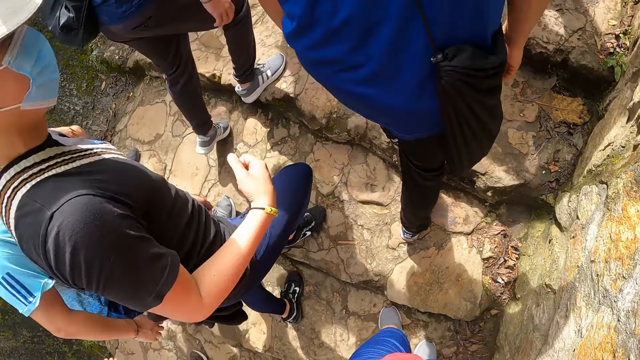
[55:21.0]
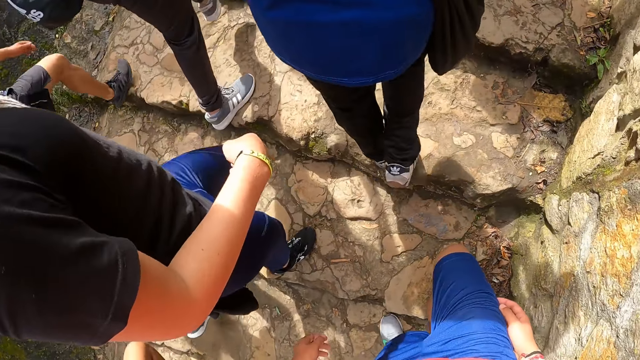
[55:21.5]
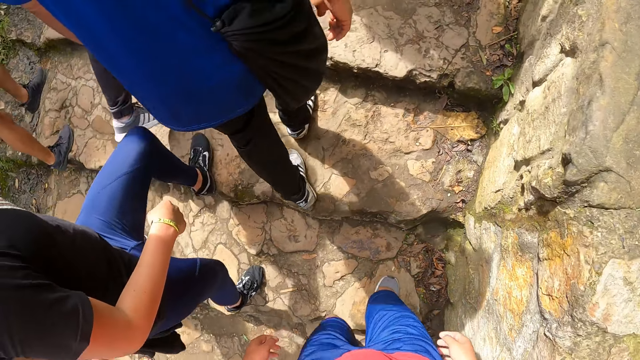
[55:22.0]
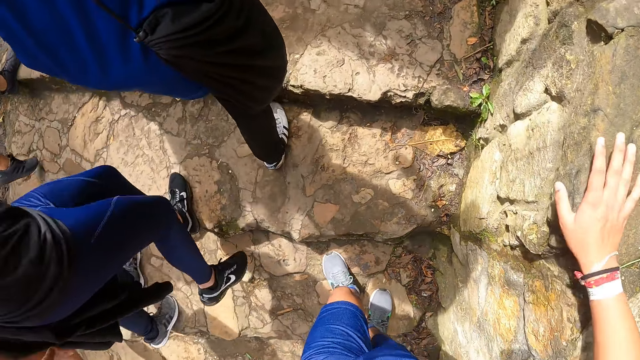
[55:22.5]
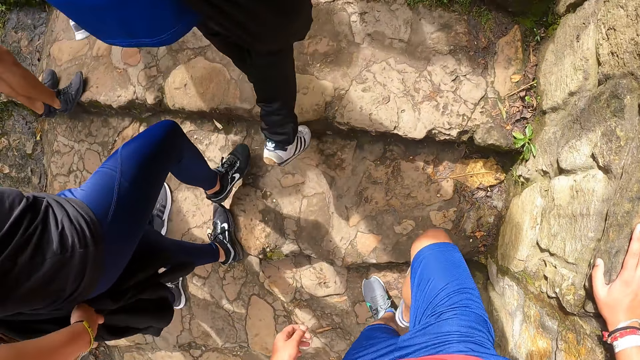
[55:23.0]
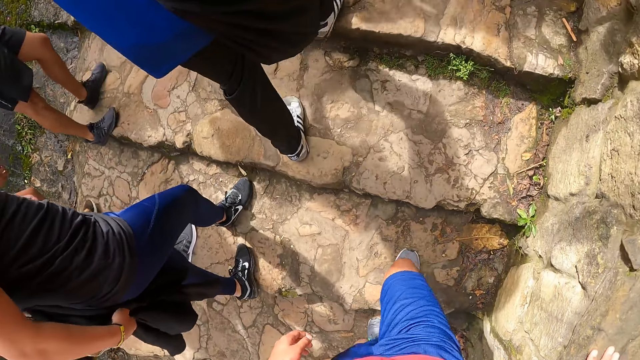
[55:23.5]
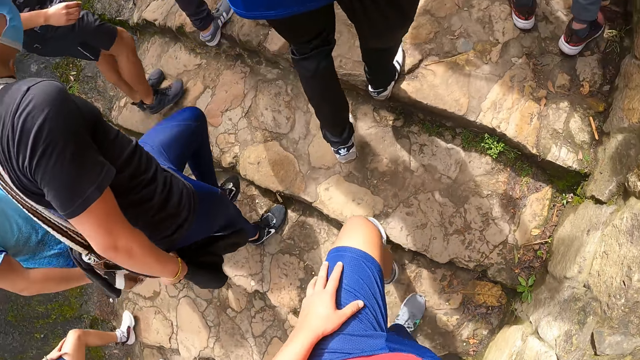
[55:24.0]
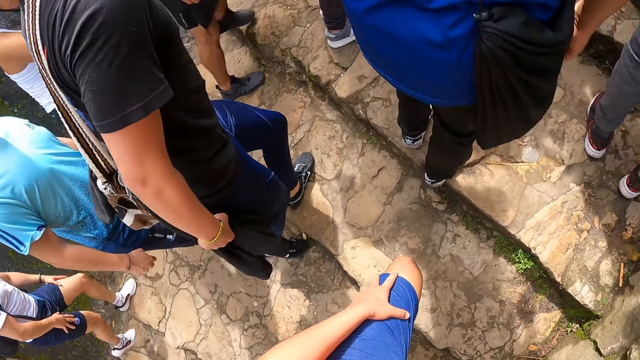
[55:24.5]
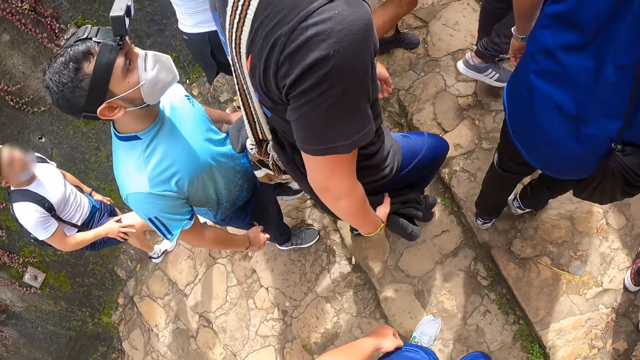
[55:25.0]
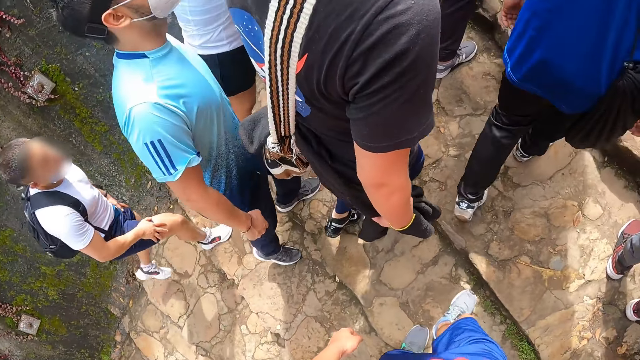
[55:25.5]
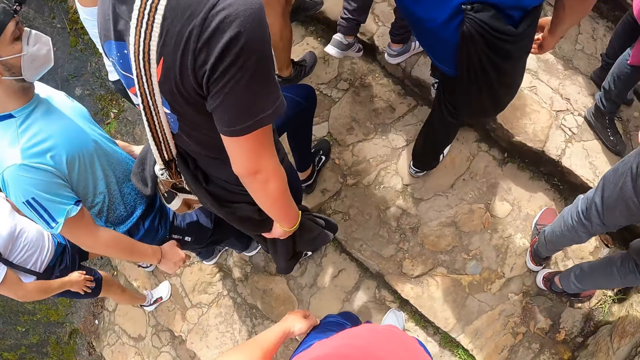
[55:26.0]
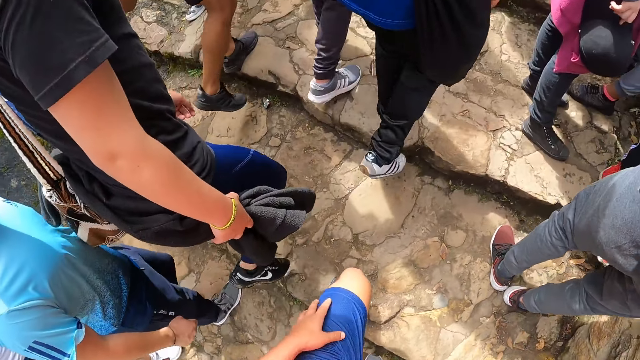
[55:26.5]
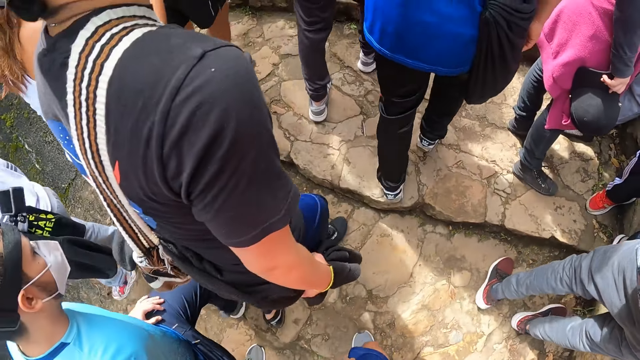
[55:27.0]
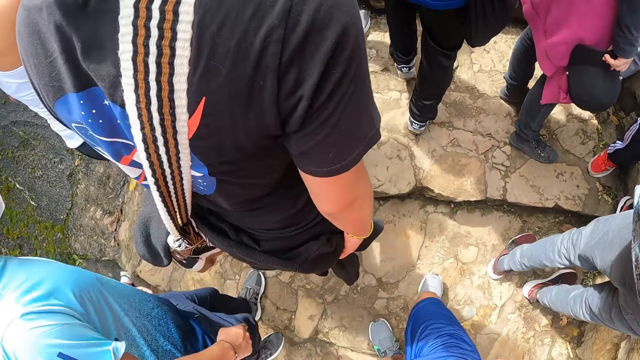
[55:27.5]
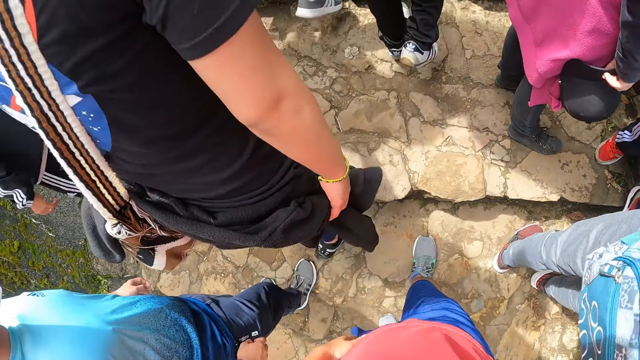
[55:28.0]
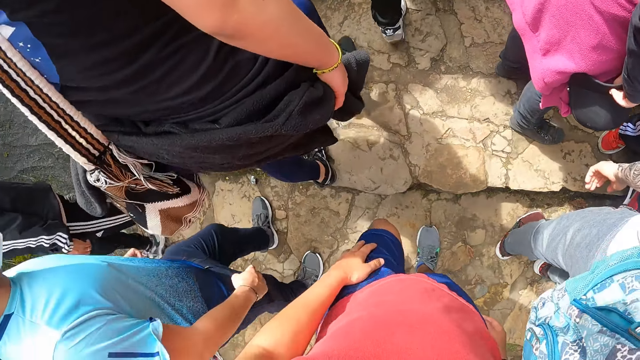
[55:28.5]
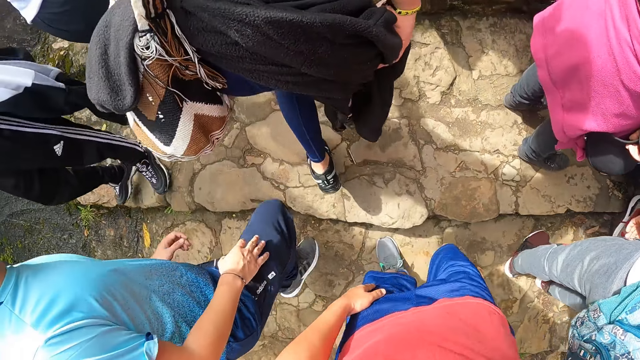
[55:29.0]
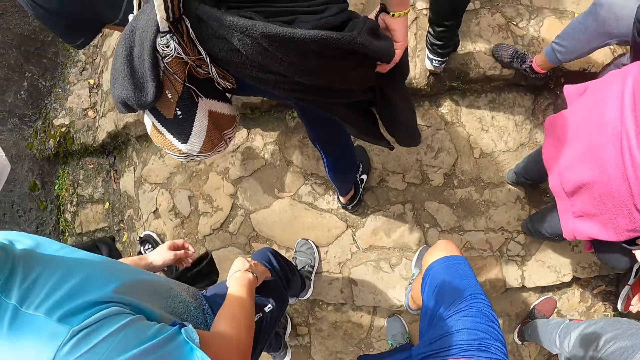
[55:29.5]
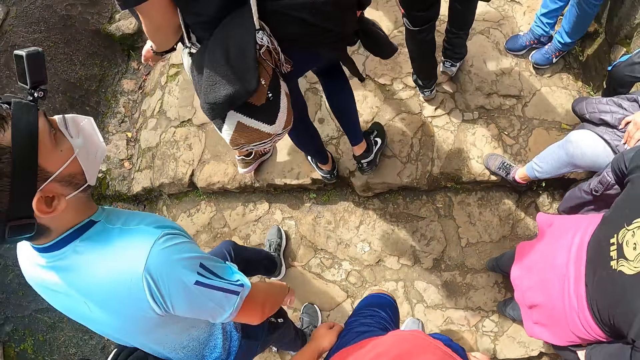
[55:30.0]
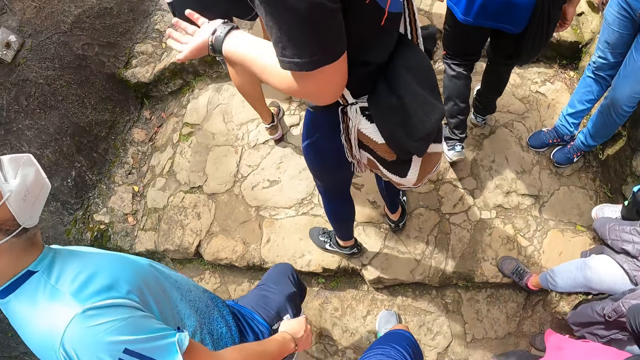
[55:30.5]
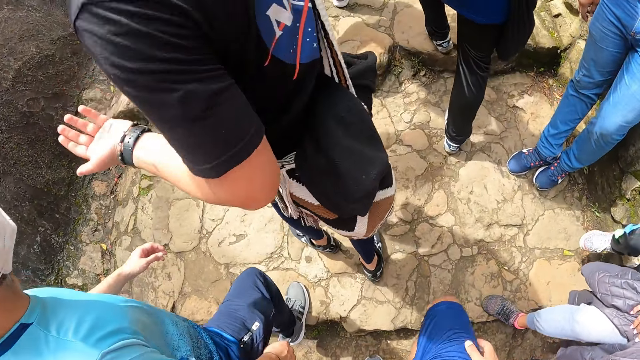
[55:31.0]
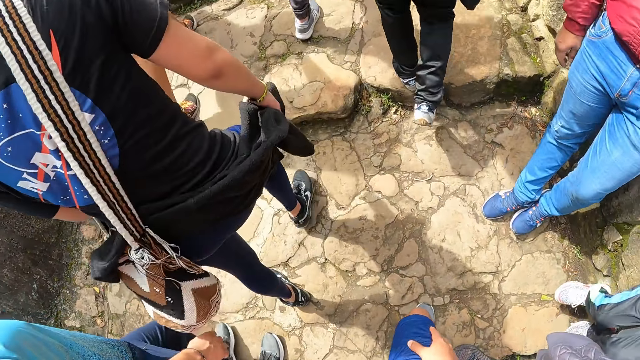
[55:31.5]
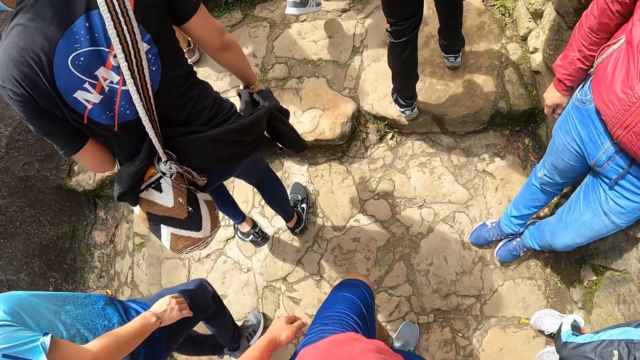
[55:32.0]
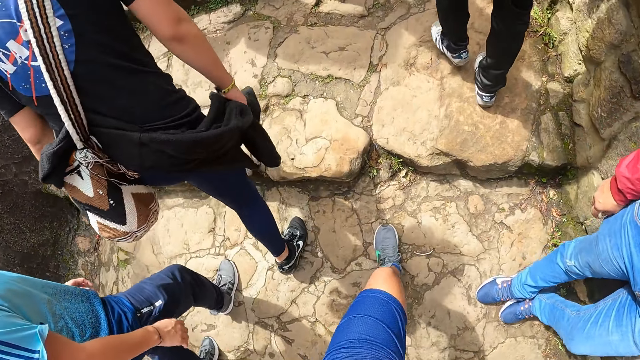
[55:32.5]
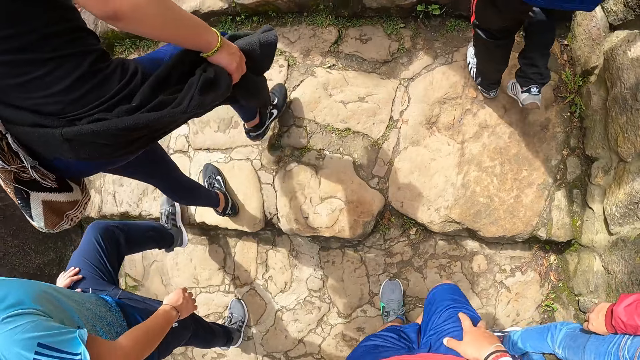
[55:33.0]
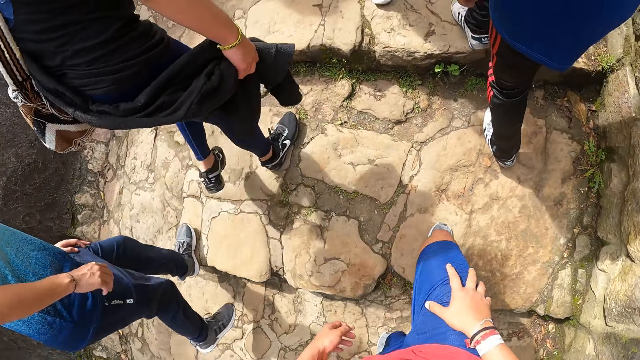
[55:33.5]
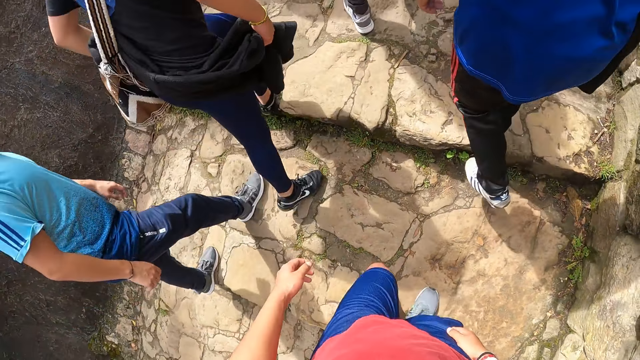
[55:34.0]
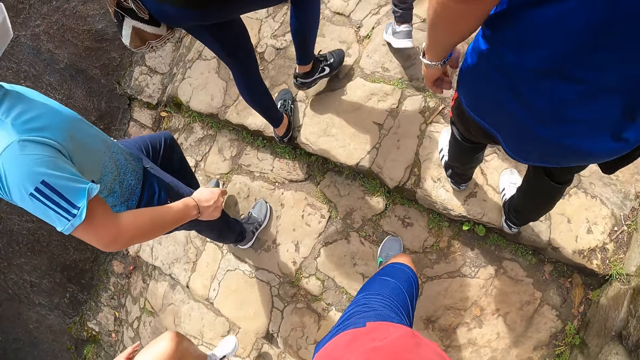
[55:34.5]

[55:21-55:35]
The camera wearer touches the wall with the right hand. A man touches his sweater. The camera wearer walks on the hill steps. They touch the right thigh with the right hand.

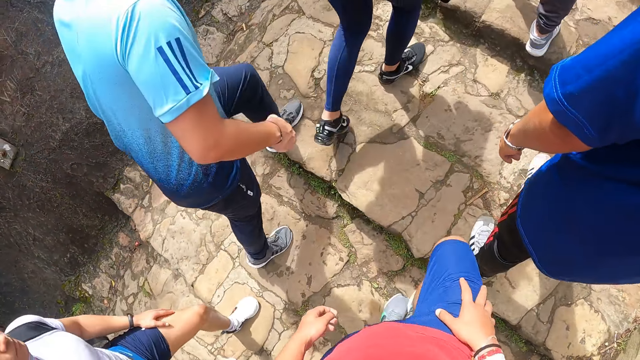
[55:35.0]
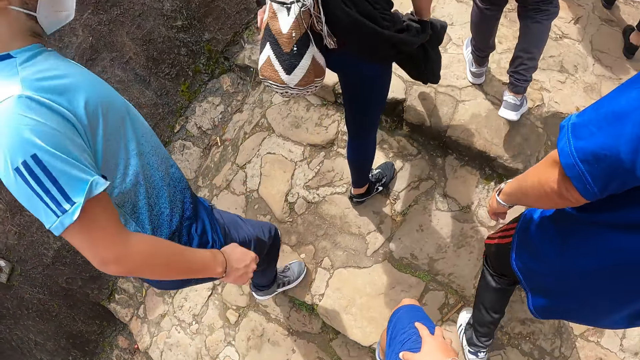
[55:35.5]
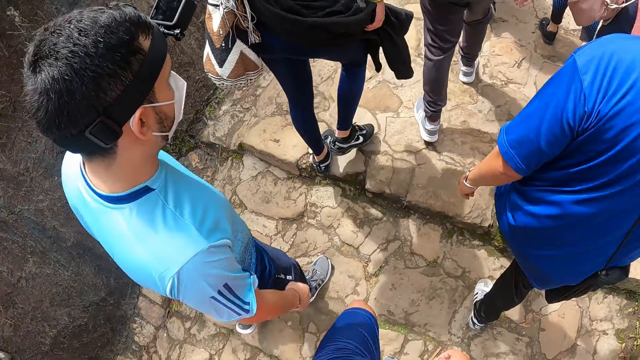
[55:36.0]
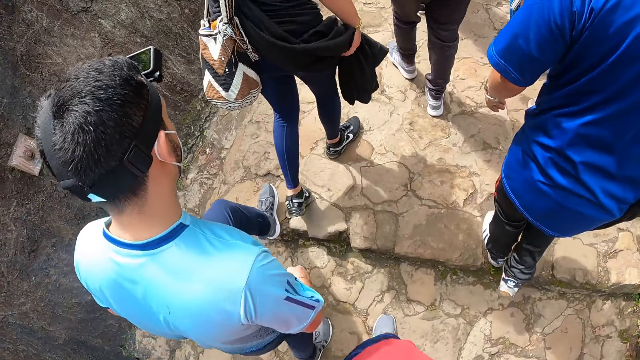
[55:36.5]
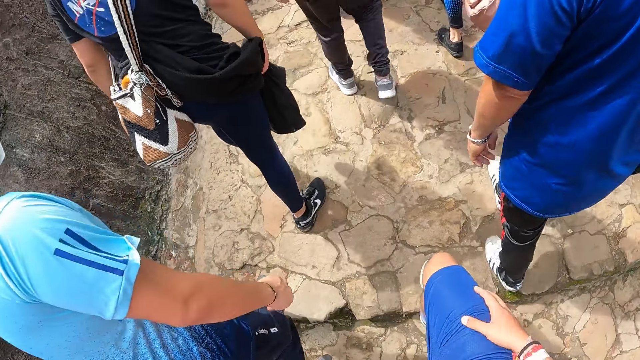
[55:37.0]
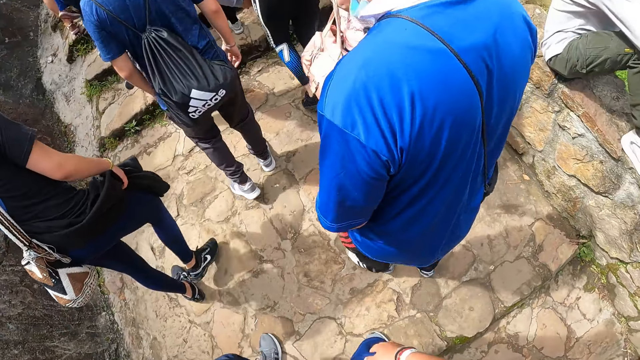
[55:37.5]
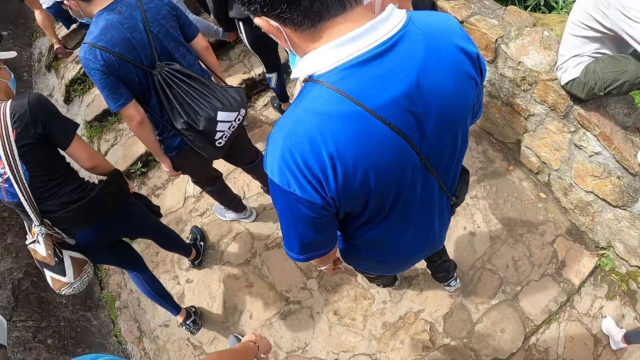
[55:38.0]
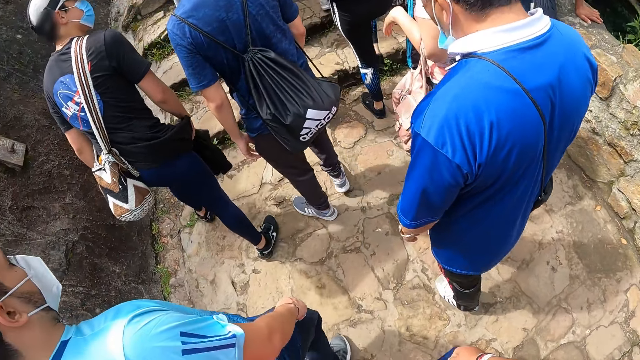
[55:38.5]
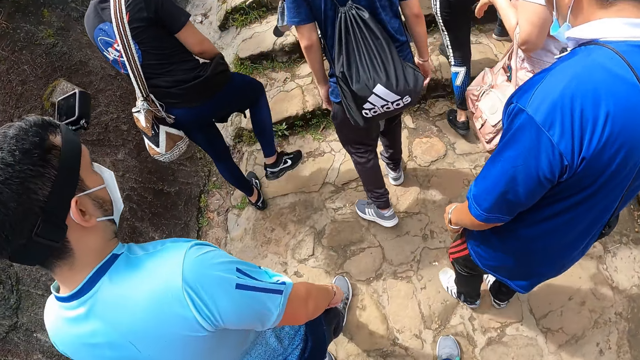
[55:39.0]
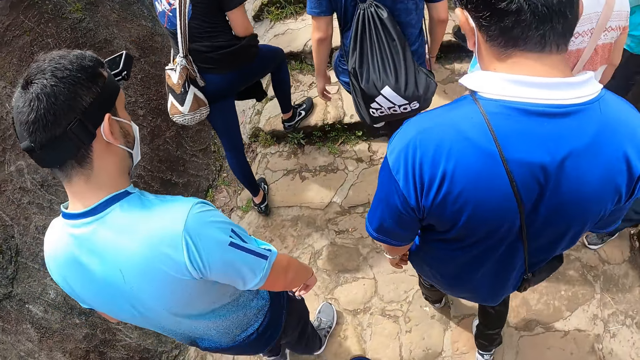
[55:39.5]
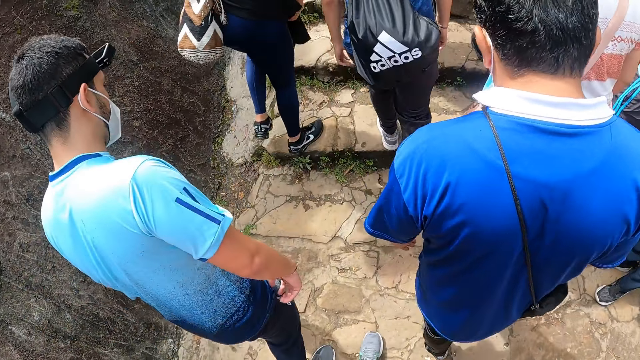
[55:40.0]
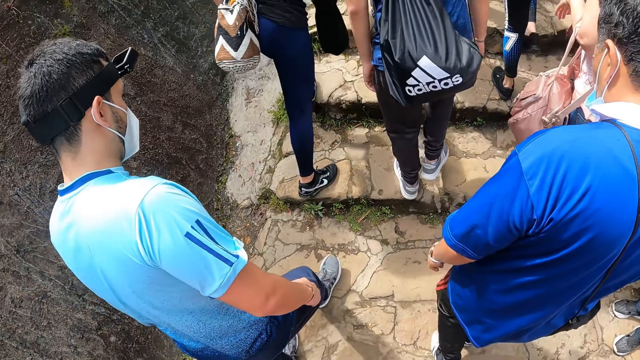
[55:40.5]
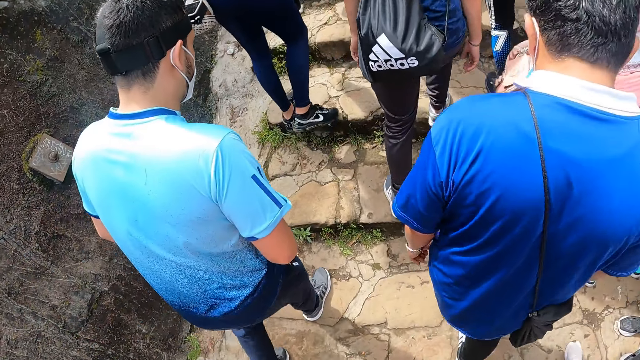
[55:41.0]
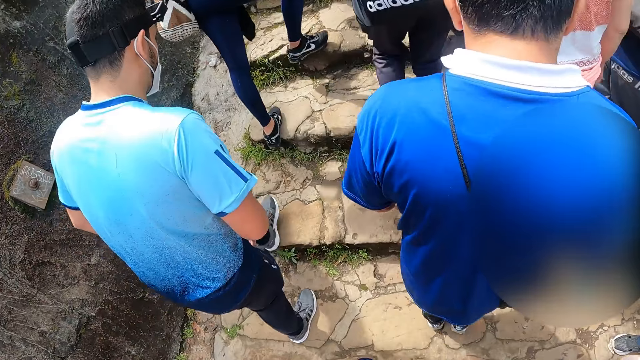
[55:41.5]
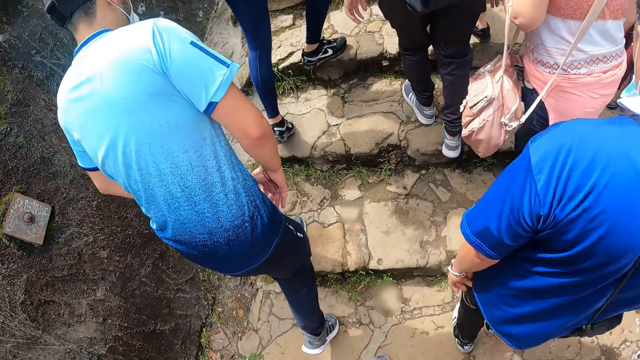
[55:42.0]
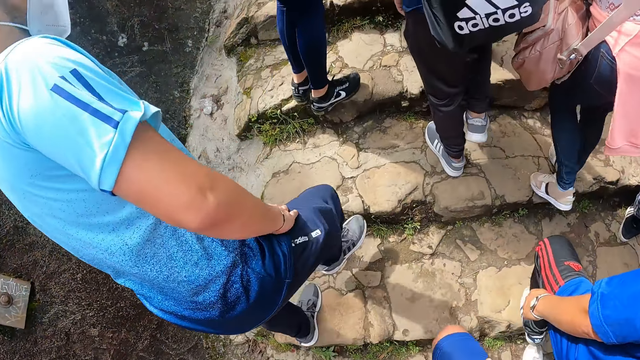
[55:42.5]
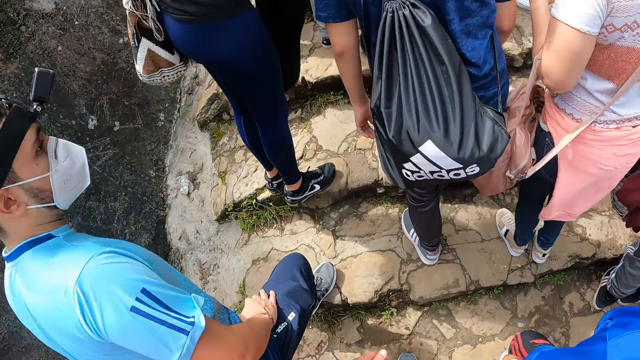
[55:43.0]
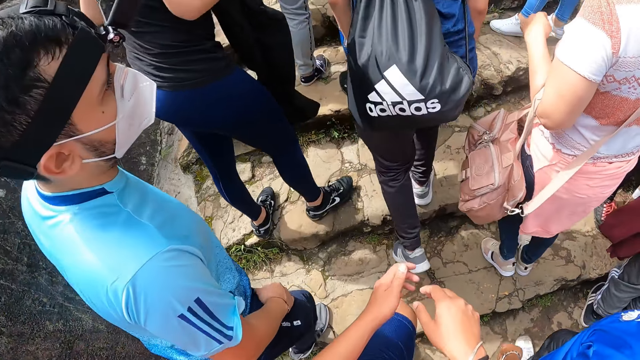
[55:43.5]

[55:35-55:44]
The camera wearer walks on the hill steps.
